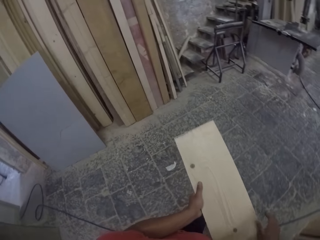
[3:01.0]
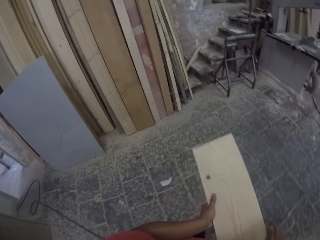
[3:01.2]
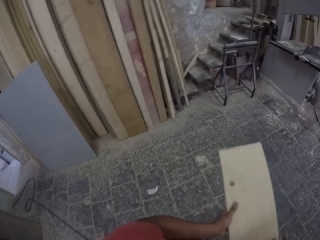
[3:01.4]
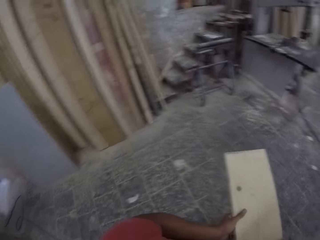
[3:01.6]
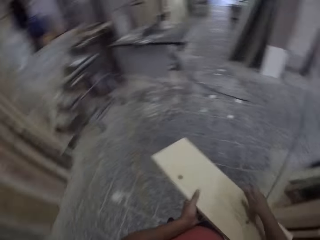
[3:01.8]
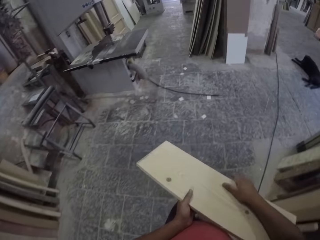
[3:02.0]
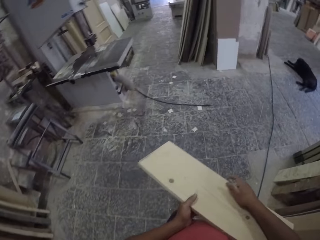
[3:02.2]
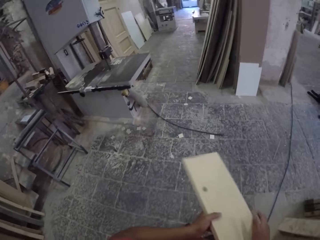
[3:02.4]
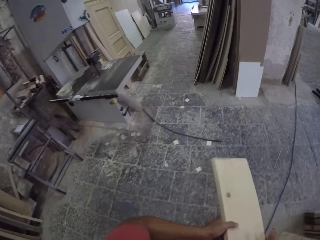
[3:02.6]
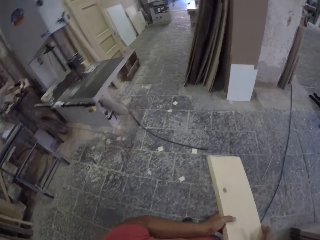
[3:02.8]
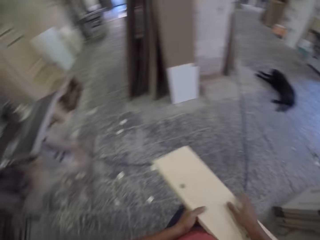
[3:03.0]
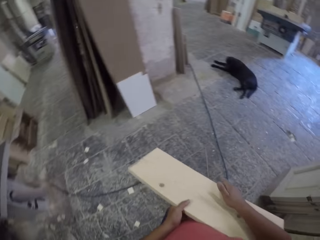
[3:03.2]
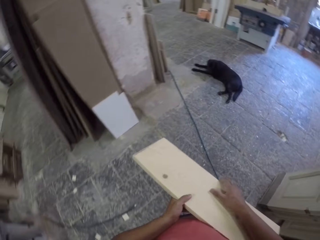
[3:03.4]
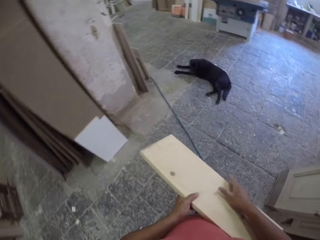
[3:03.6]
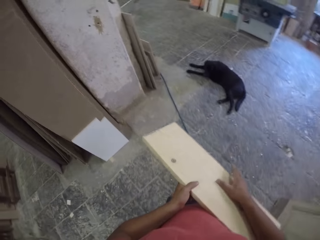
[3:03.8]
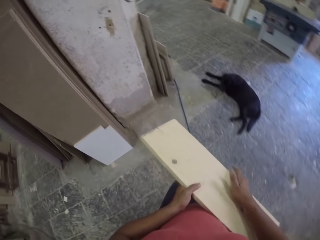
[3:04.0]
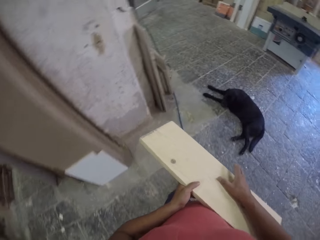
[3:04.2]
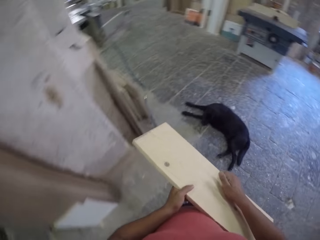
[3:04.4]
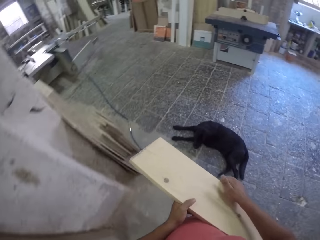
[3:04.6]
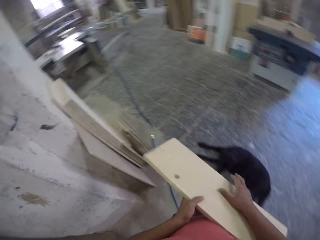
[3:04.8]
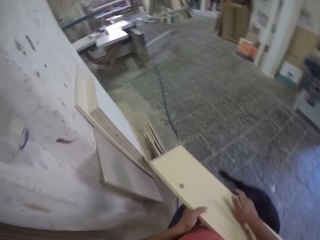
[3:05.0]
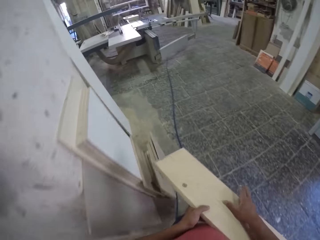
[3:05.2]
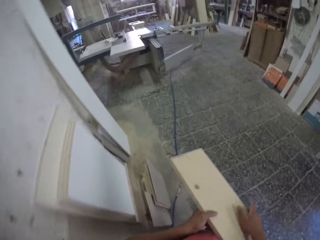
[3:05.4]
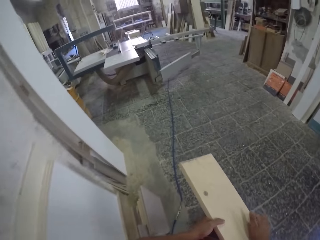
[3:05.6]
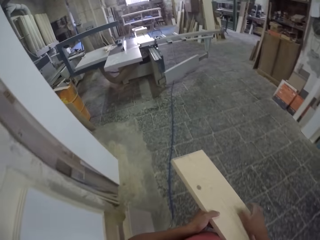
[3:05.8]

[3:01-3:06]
The camera wearer walks in the room.

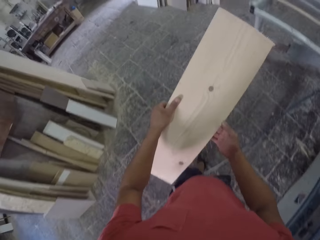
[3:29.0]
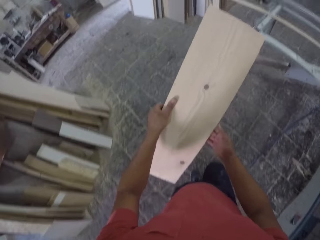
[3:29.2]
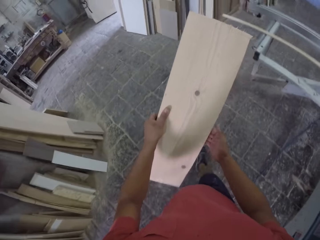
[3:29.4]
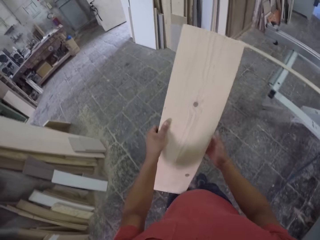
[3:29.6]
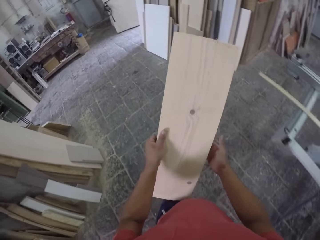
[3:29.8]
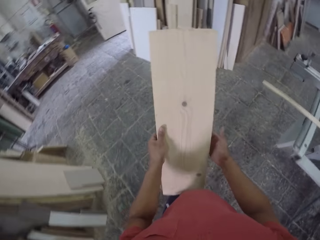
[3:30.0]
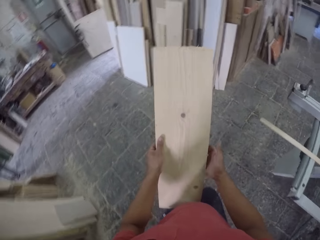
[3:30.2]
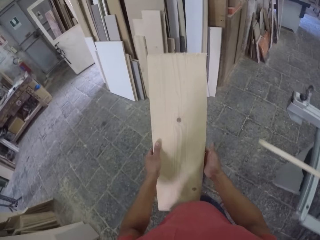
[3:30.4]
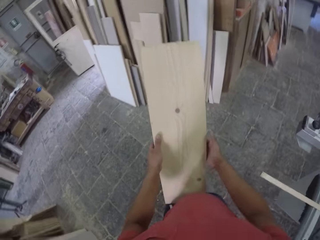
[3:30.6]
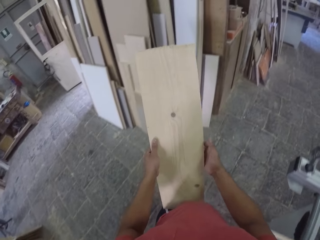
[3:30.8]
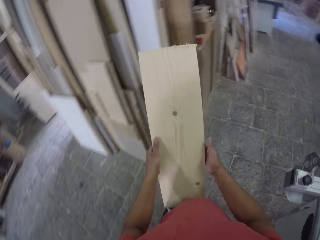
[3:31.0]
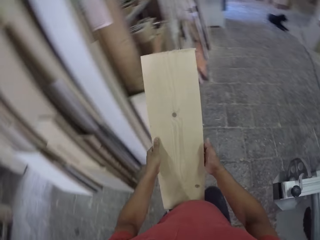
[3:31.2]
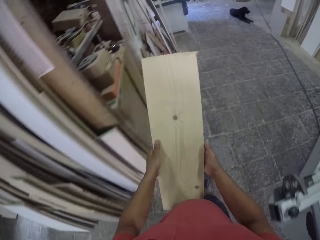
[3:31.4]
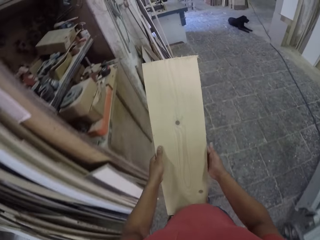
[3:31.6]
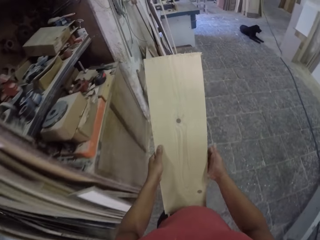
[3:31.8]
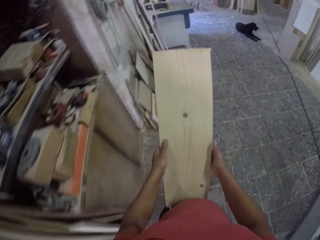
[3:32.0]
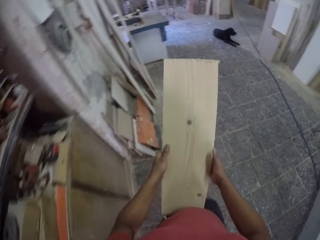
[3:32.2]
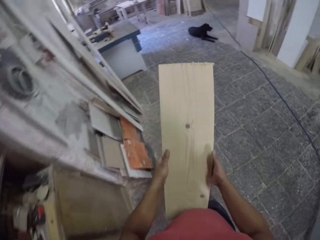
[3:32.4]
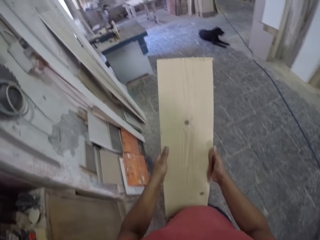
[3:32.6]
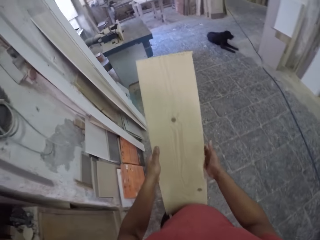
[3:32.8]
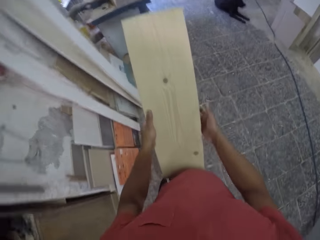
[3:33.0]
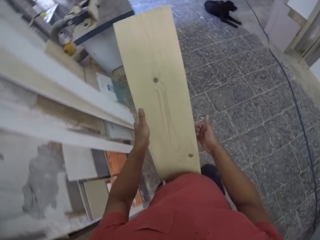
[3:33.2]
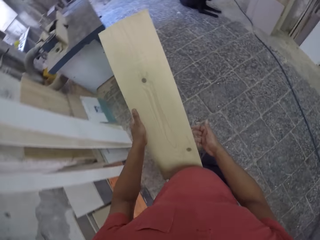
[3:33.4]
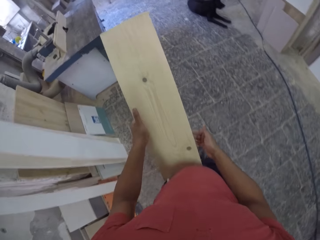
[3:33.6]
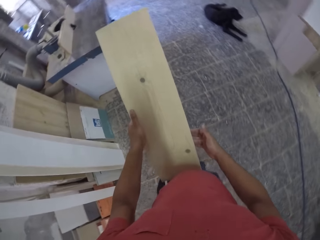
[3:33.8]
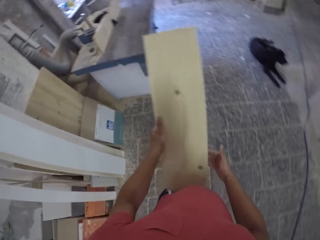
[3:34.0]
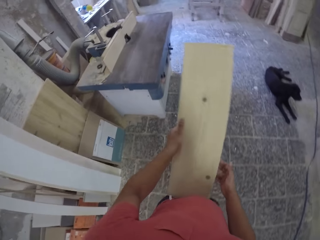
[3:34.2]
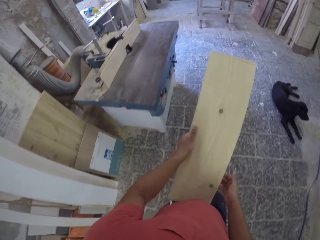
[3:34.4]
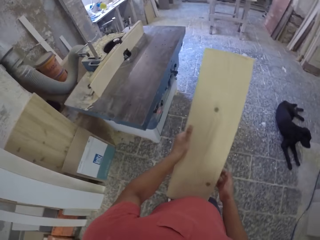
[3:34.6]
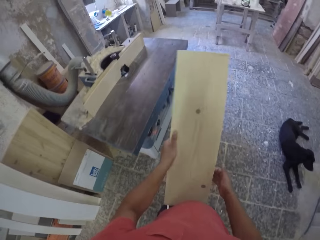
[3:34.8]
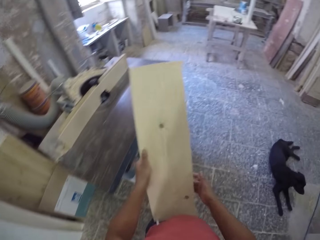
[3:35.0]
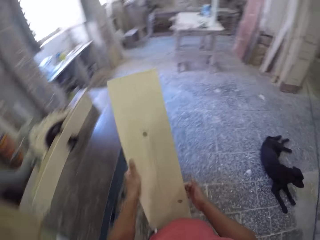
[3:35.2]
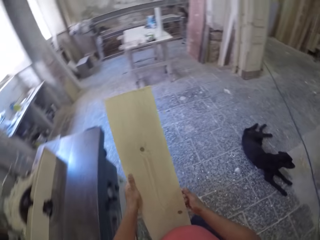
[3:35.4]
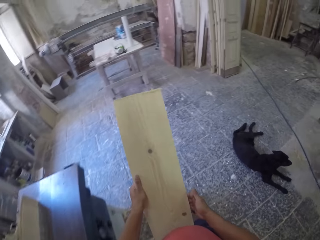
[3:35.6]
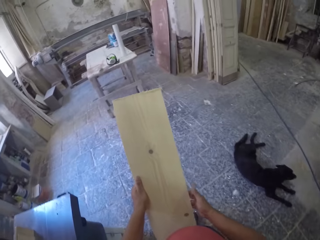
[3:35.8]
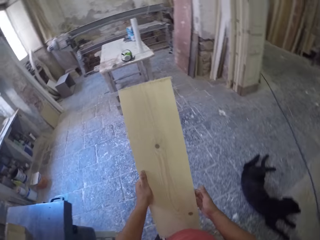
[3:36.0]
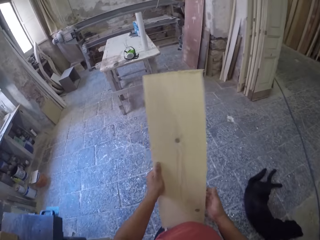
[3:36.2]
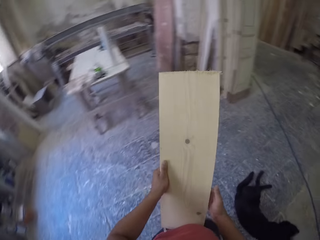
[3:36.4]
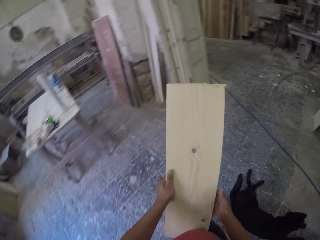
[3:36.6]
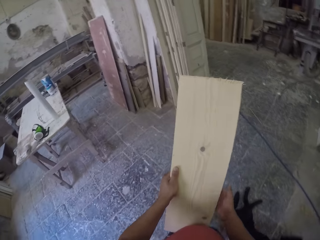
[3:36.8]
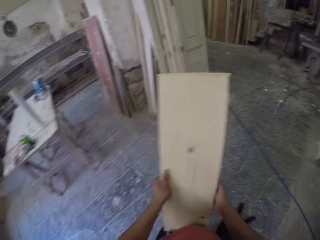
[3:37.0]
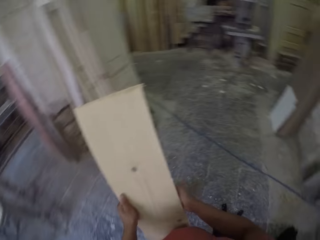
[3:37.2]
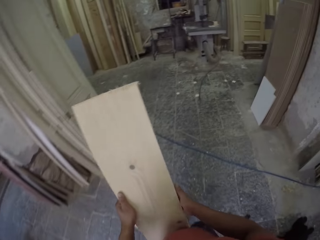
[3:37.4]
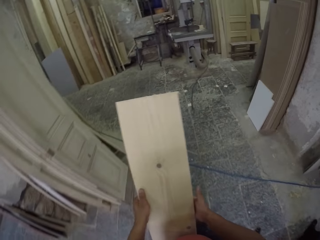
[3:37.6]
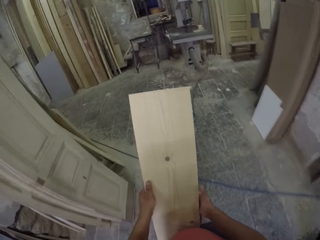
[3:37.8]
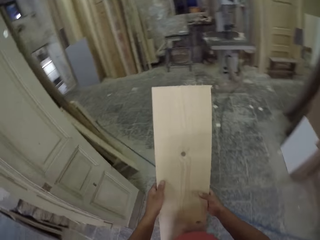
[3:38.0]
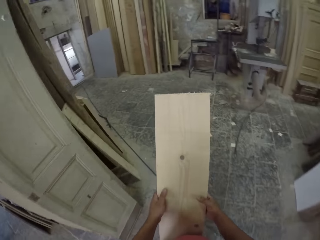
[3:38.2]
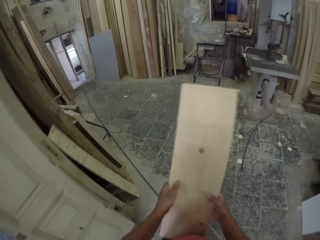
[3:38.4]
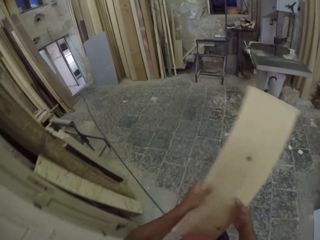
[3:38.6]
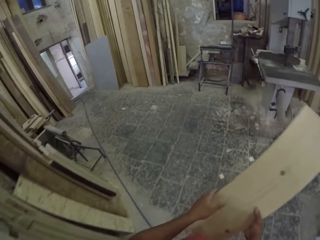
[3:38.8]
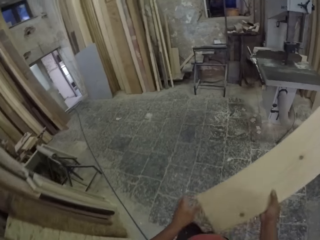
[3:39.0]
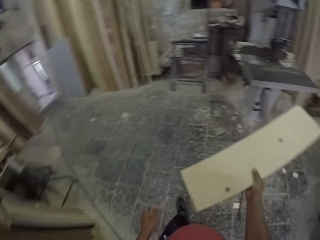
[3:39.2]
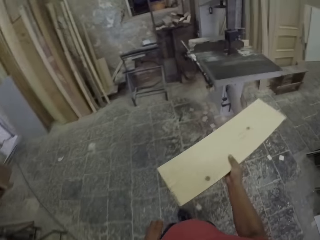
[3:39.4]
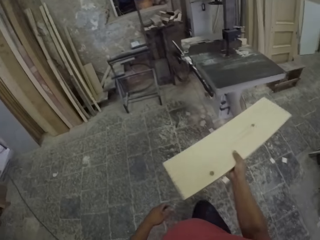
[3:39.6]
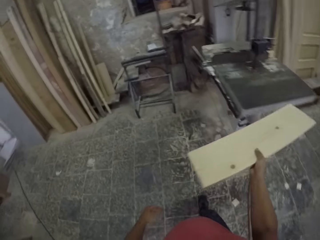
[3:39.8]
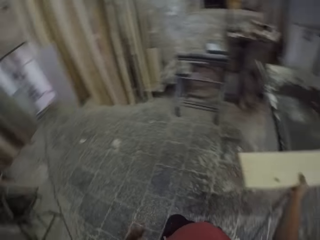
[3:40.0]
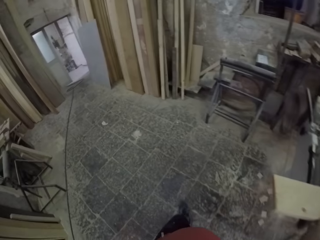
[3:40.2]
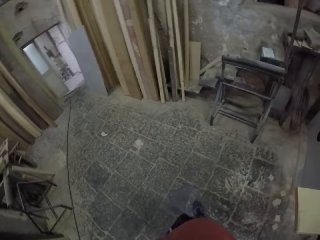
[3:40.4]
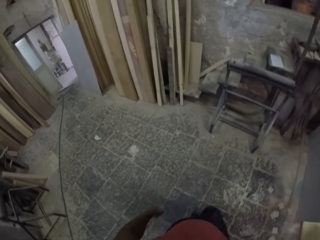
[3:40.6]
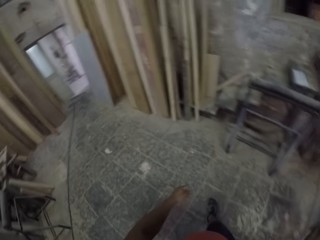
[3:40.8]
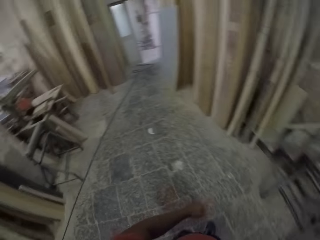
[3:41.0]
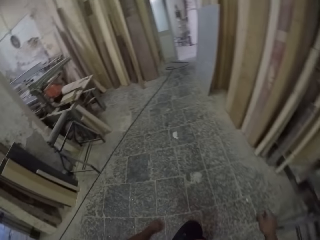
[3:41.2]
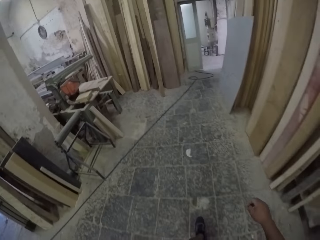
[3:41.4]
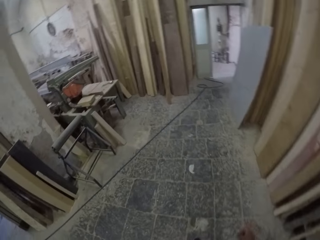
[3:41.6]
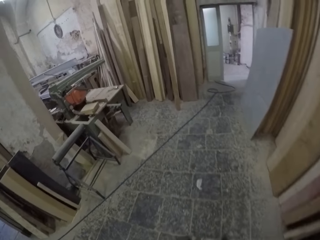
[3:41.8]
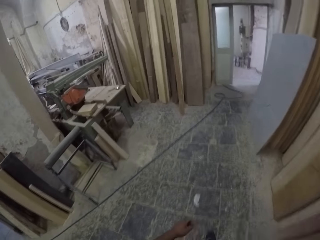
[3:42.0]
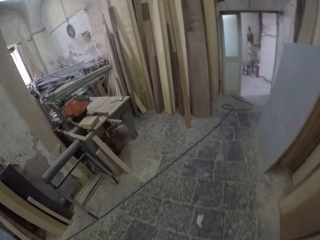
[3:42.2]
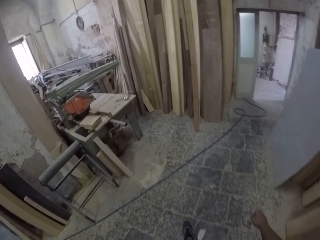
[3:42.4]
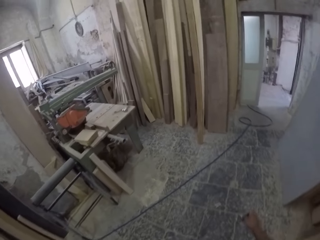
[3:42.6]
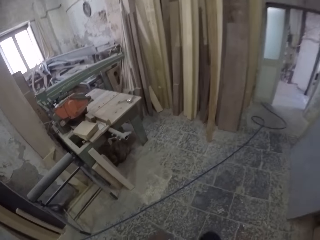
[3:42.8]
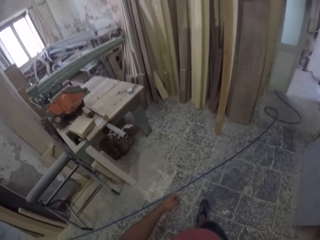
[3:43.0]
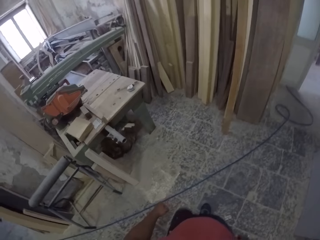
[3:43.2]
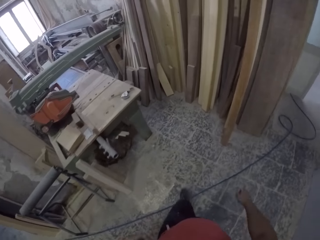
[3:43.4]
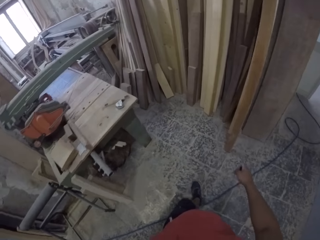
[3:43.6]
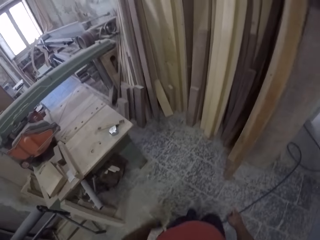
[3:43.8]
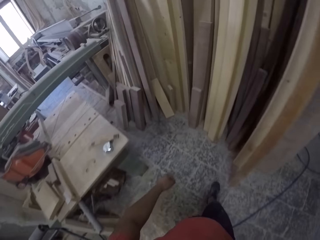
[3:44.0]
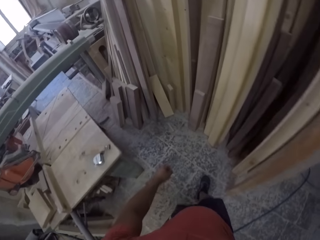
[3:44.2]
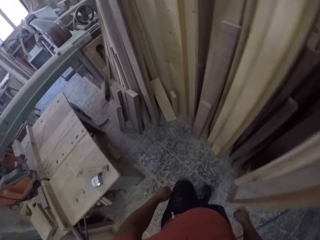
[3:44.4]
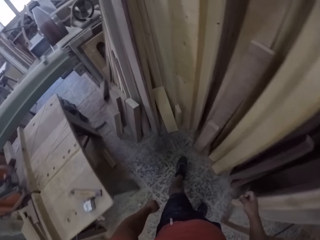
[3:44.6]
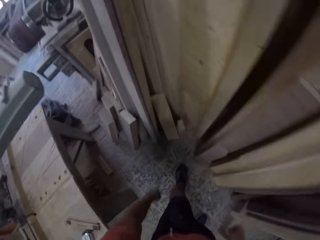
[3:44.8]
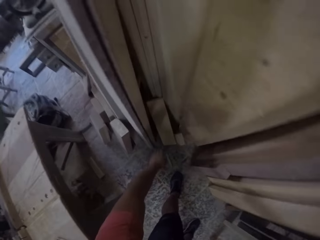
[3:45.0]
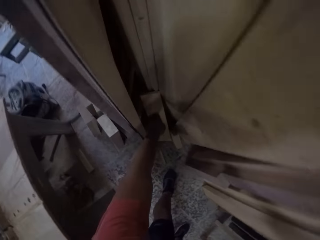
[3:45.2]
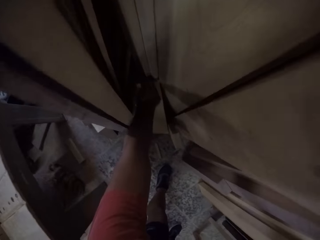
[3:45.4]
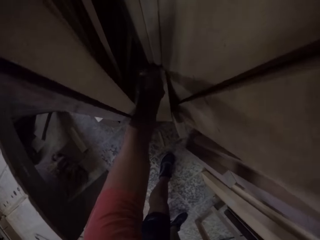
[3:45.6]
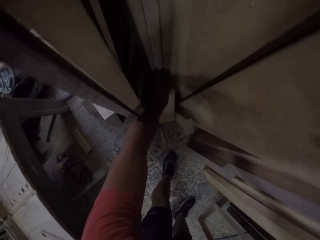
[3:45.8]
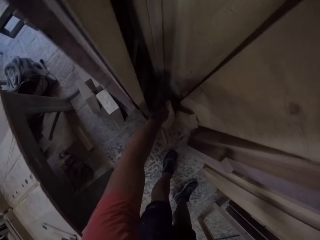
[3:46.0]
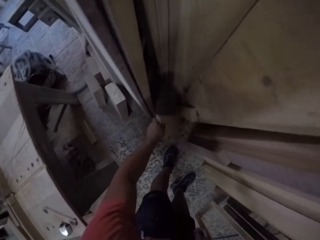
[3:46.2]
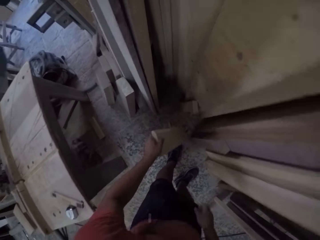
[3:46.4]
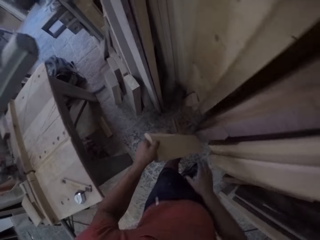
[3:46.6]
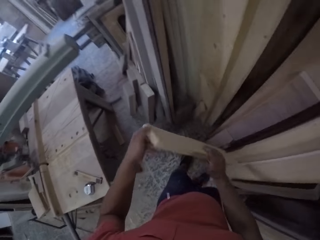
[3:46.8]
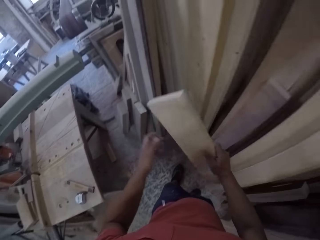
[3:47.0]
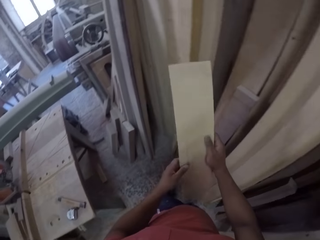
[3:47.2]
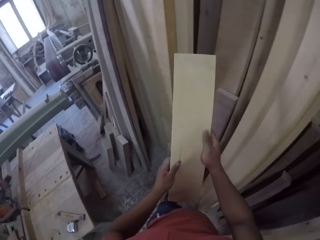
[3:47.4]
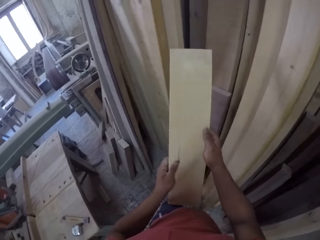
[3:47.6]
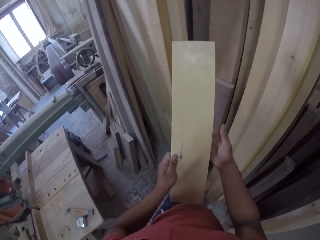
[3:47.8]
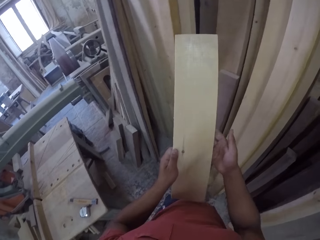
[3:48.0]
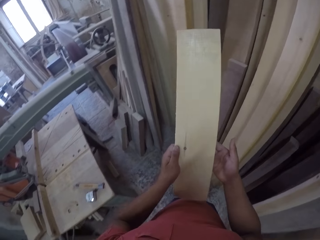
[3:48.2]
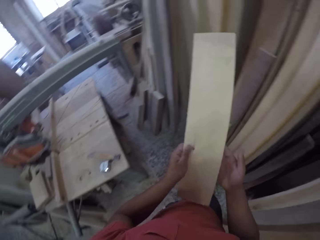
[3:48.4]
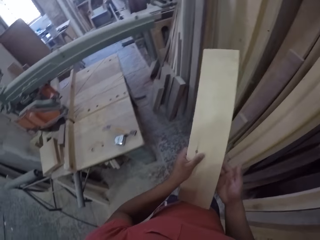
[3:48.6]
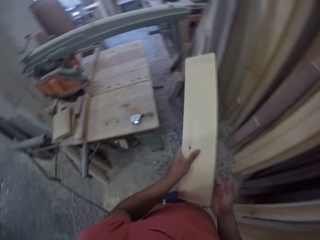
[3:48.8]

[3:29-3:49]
The camera wearer walks in the room. They put a piece of wood on the table. They walk toward the wood. They walk in the room. They pick the piece of wood from the store. They hold the piece of wood and look at the piece of wood.
